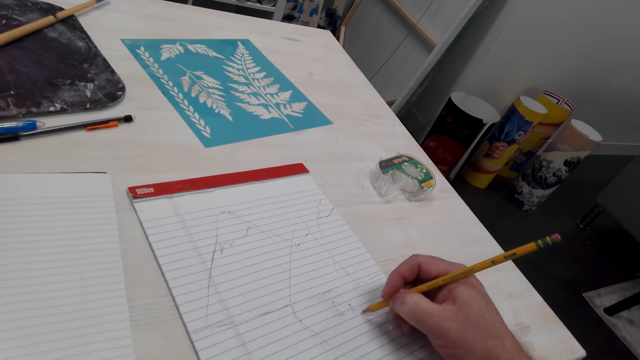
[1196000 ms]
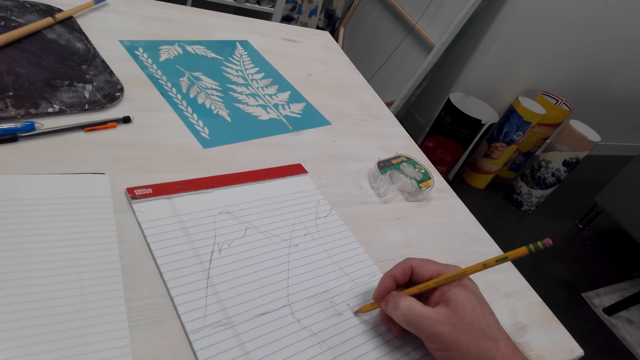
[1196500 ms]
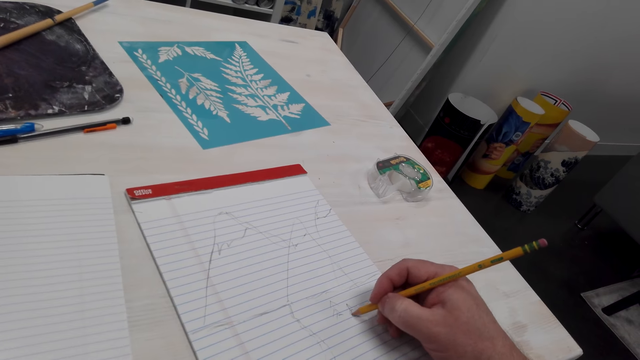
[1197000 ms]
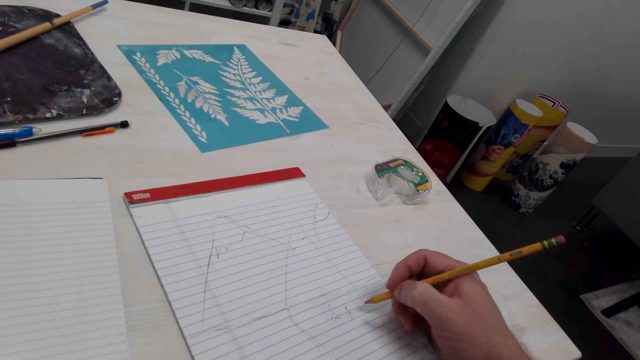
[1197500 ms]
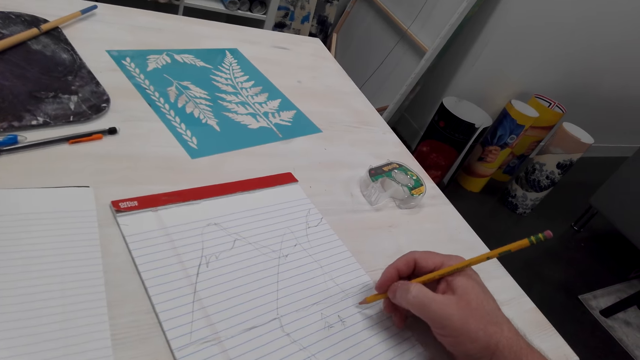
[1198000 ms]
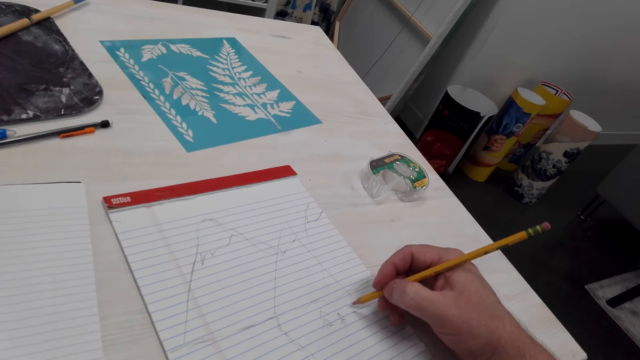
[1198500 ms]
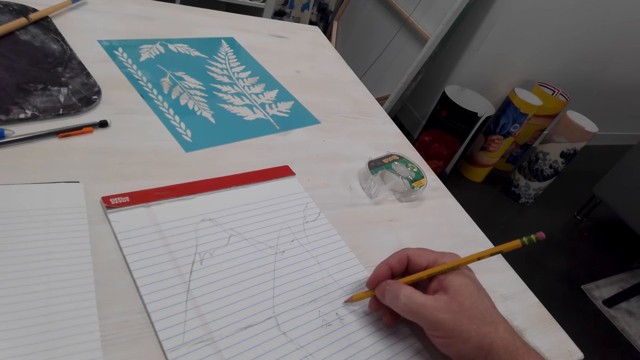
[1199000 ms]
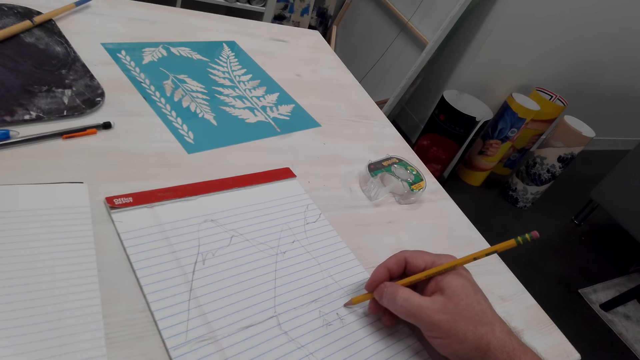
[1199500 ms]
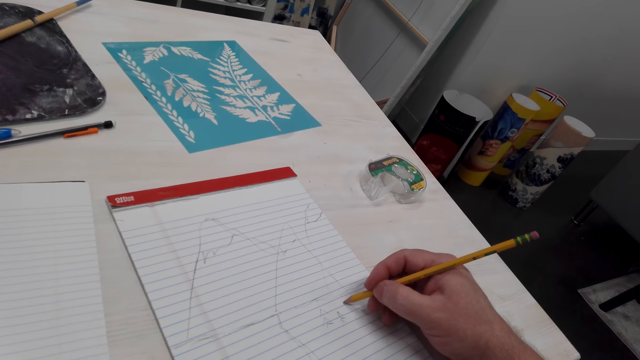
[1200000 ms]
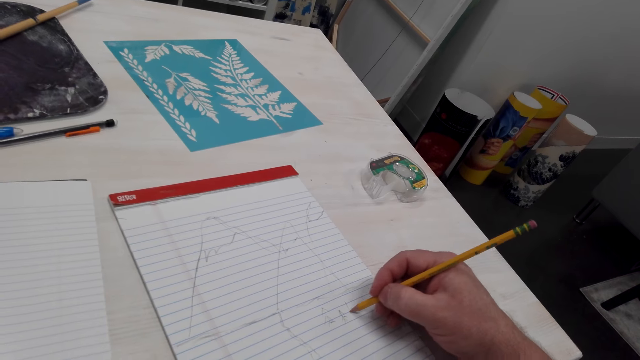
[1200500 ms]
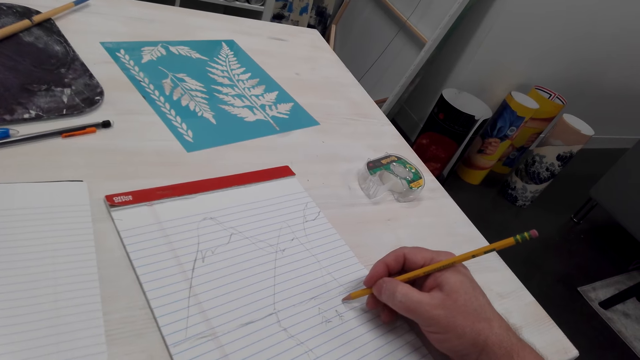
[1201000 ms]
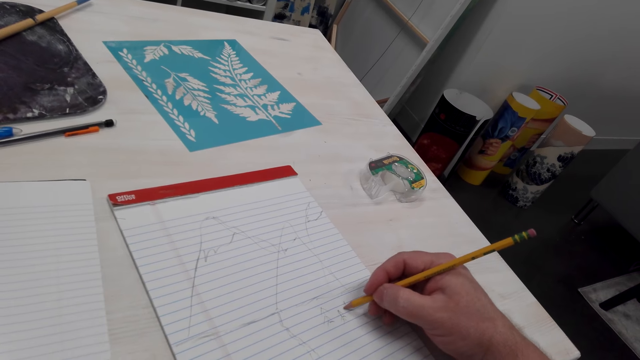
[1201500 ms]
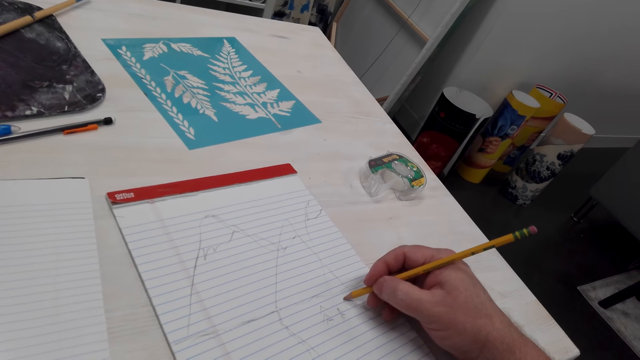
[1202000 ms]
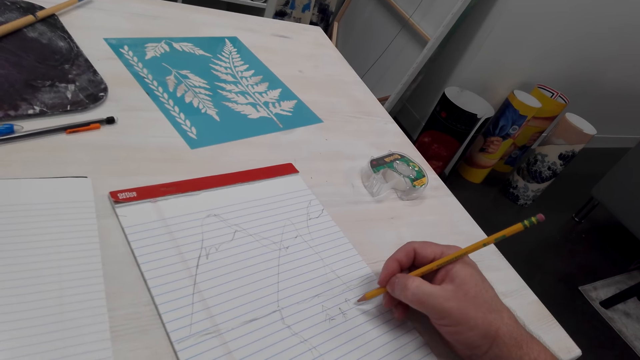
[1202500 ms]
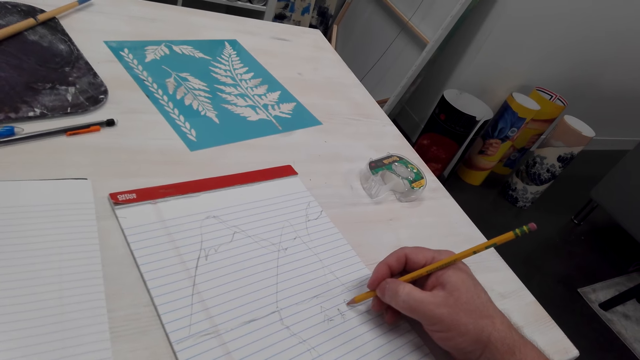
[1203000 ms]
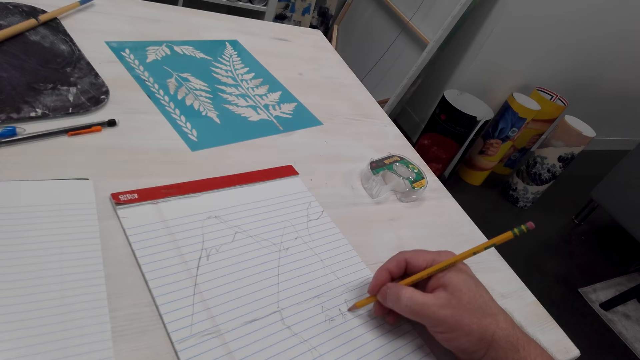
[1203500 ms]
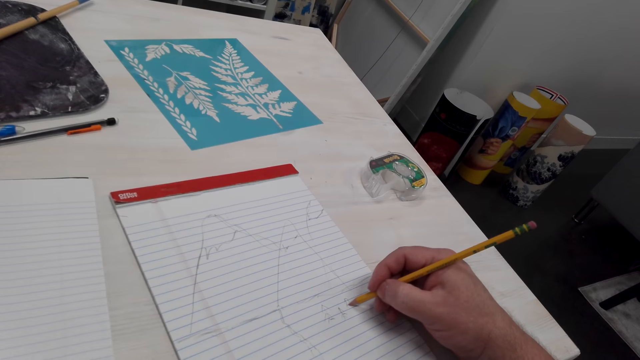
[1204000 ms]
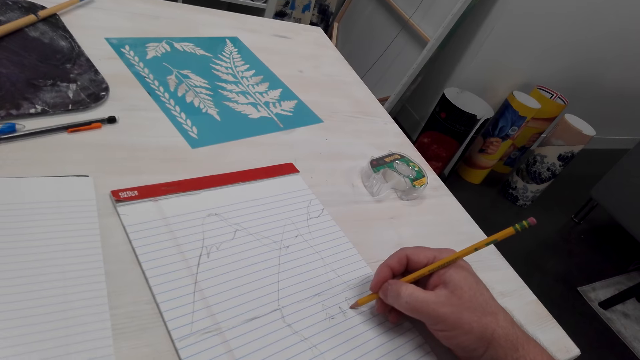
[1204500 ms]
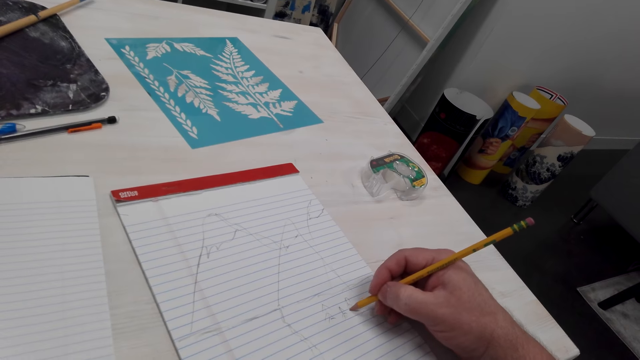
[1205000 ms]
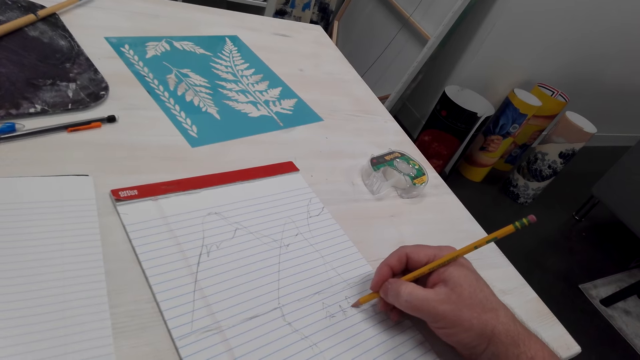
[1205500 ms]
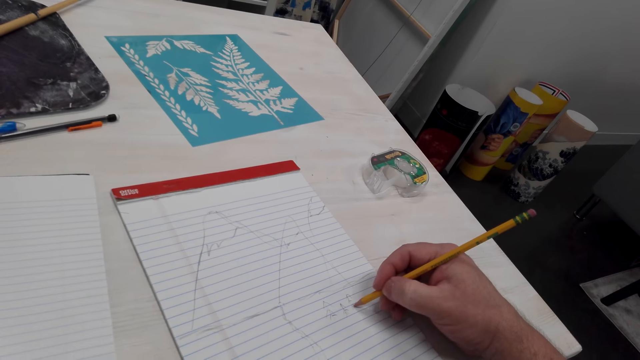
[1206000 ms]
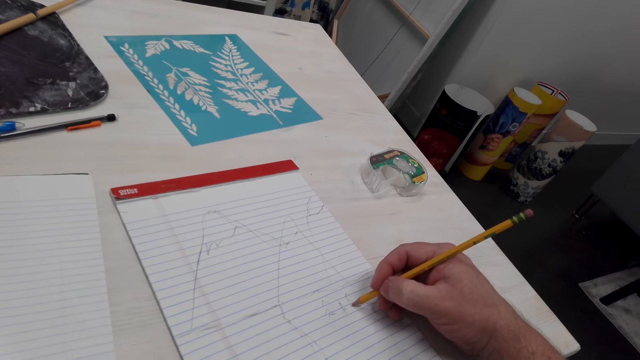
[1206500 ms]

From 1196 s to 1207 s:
The camera wearer moves the pencil. They draw on a book with the pencil.

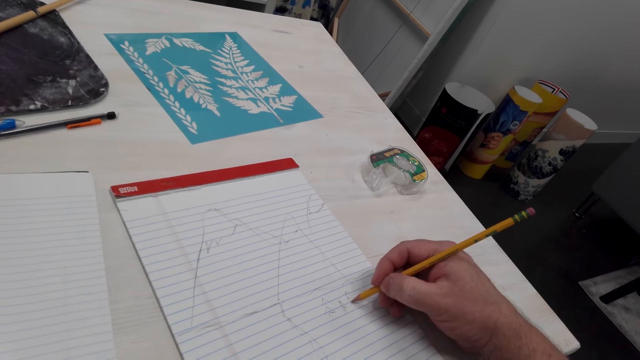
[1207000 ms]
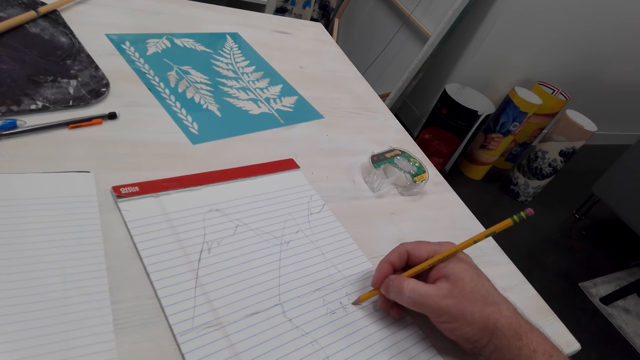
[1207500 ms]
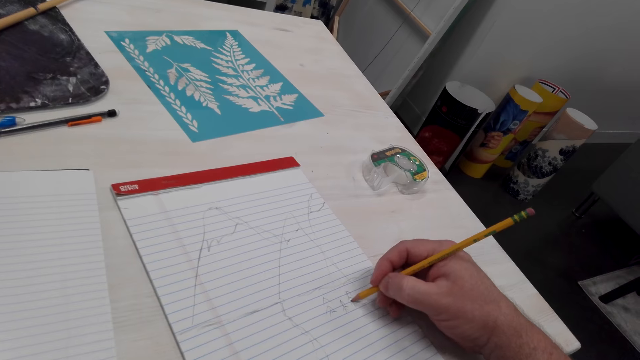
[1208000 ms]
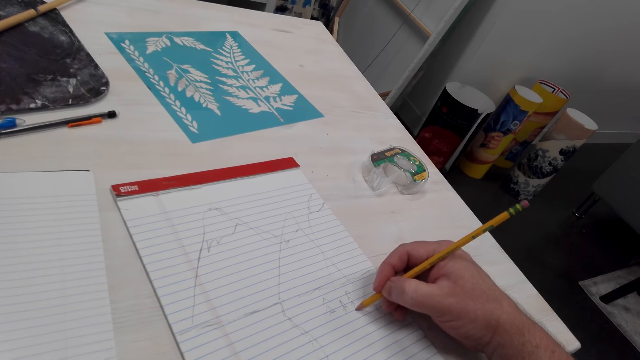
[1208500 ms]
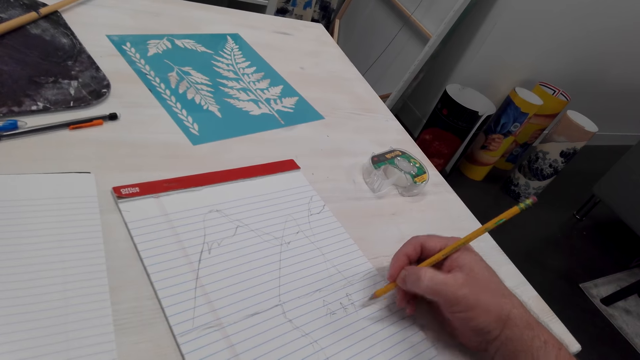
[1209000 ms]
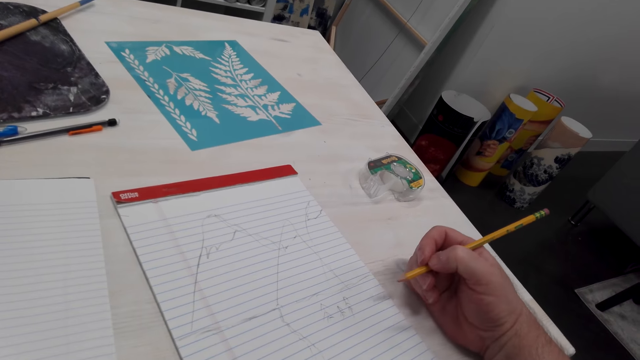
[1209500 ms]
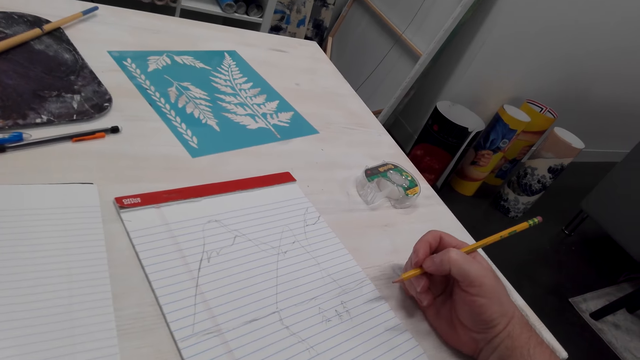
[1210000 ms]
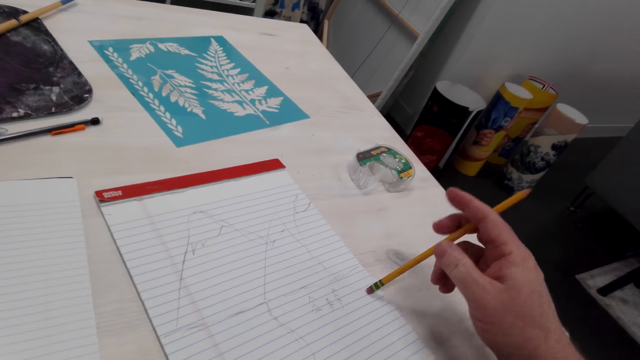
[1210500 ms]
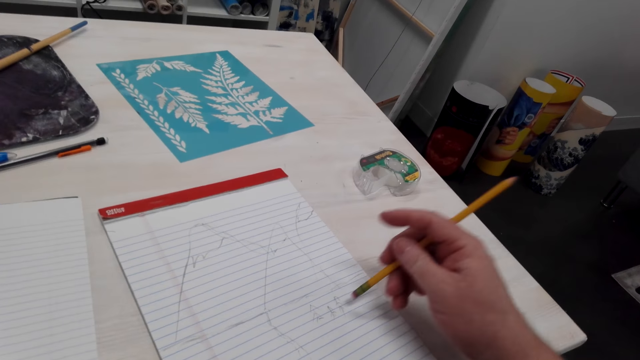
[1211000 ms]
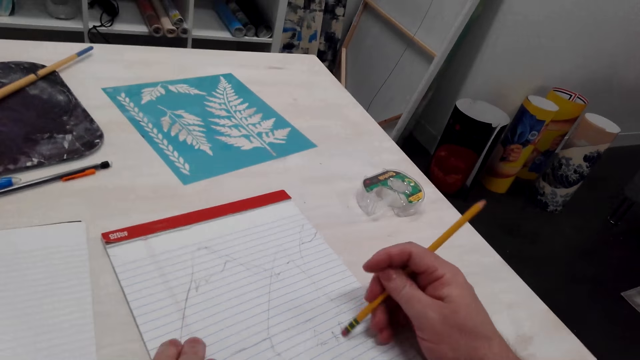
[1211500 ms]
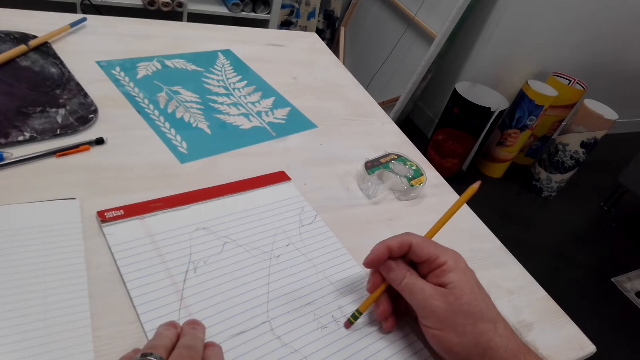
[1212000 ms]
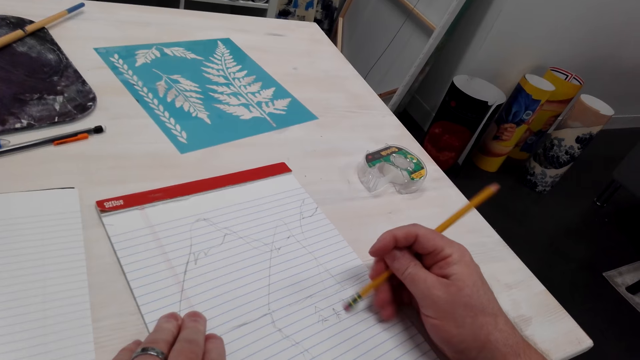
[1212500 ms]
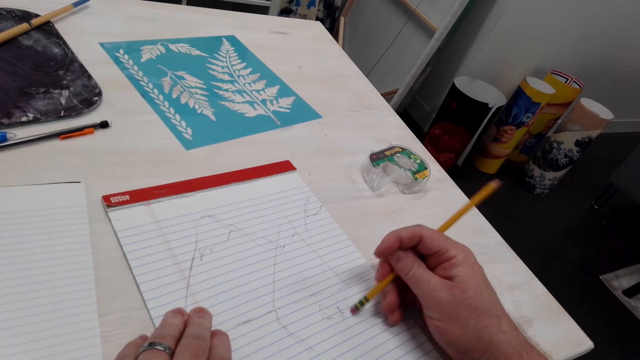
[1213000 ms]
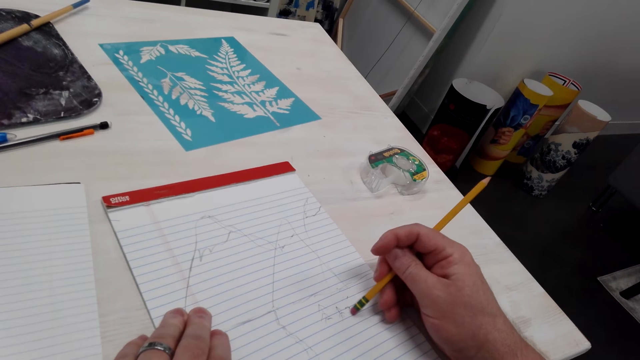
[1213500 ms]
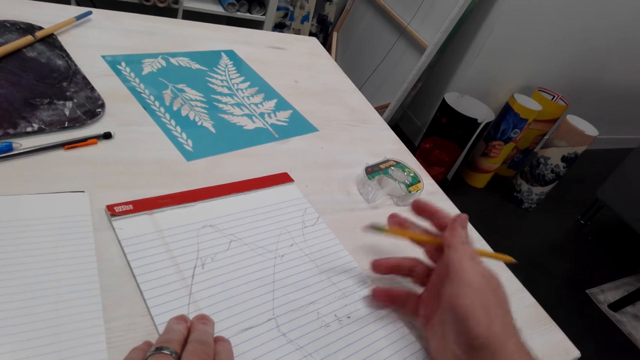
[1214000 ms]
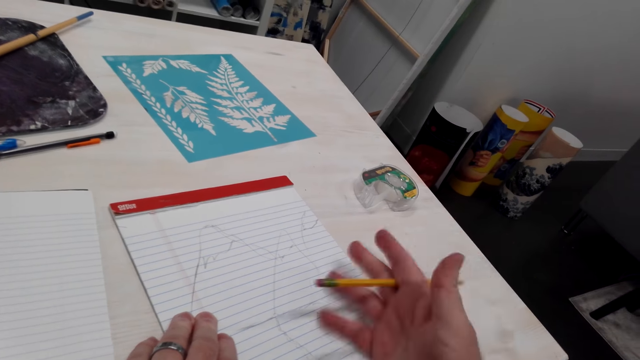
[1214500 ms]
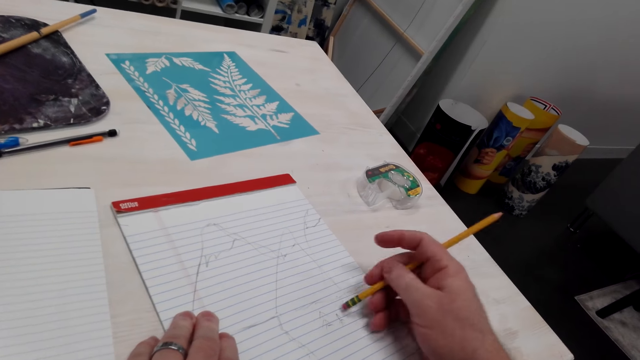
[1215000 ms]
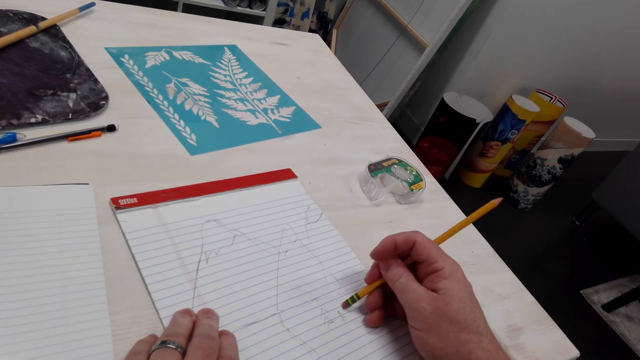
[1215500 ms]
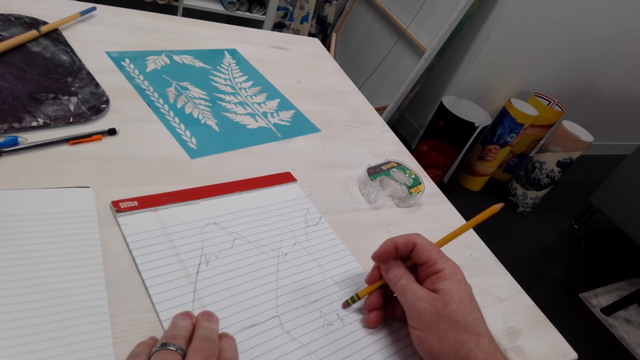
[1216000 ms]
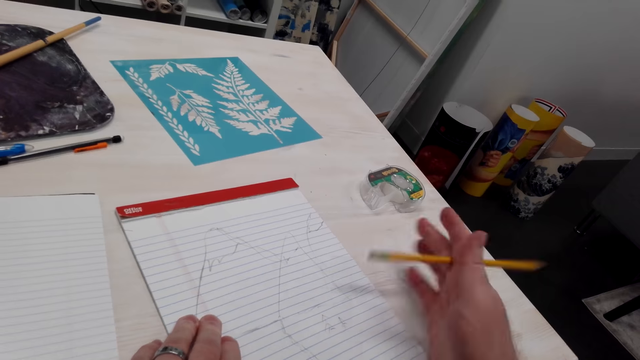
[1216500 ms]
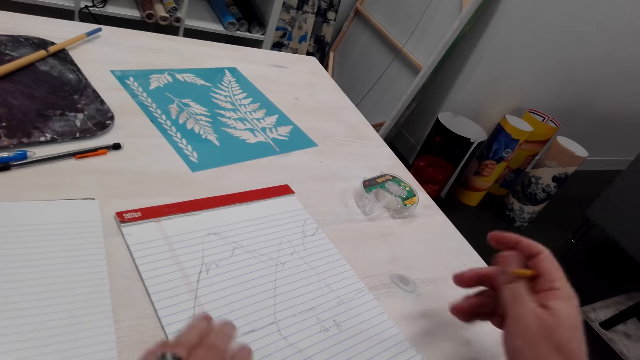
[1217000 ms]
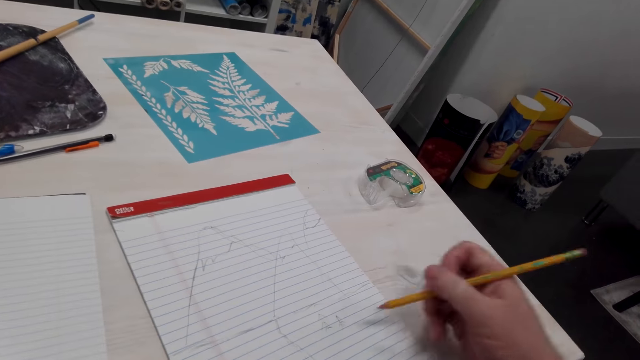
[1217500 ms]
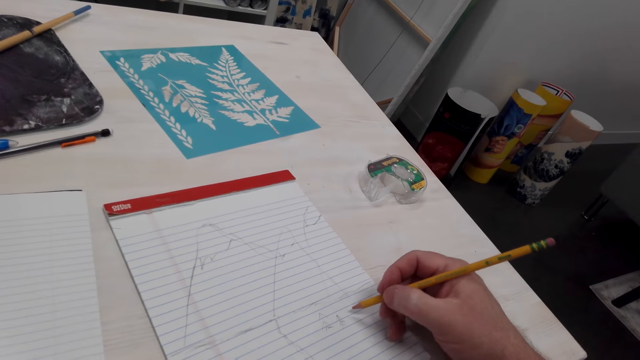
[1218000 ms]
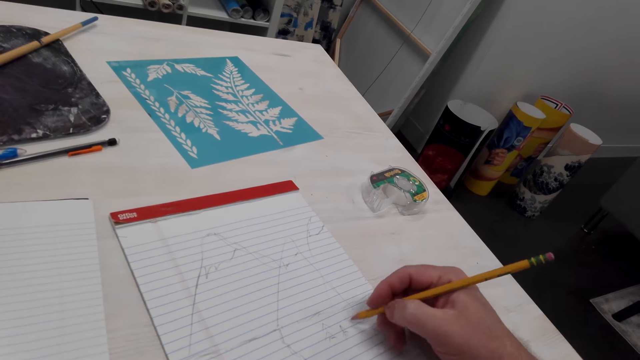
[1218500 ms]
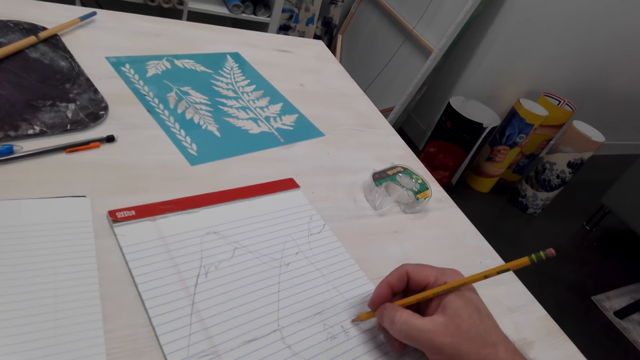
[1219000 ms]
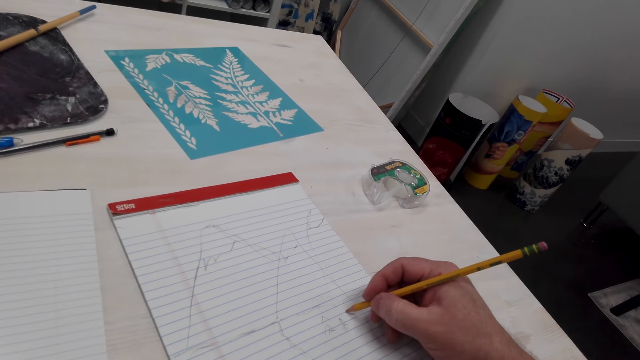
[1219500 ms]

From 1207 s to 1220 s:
The camera wearer moves the pencil. They look at the drawing. They flip the pencil. They rub the drawing with a rubber. They wipe the dirt off the drawing book with the right hand. They rub the drawing with the rubber. They wipe the dirt off the drawing book with the right hand. They flip the pencil and move the pencil. They draw on the drawing book with the pencil.
